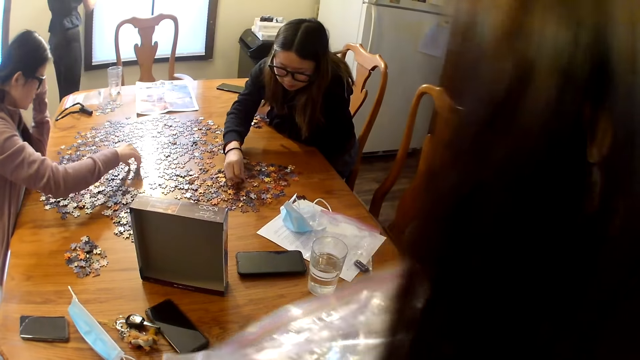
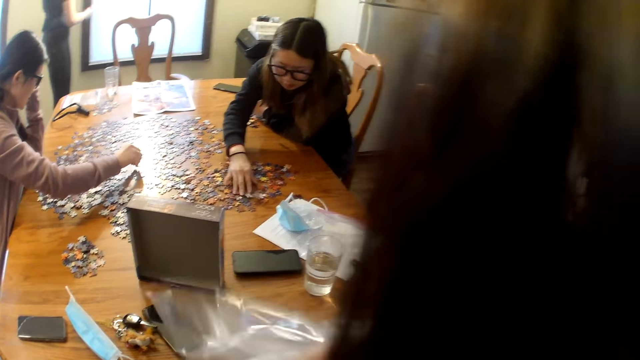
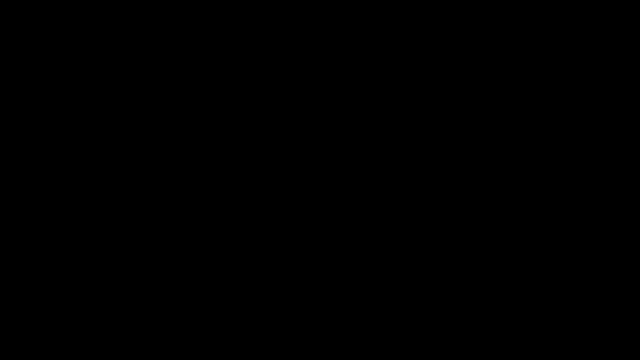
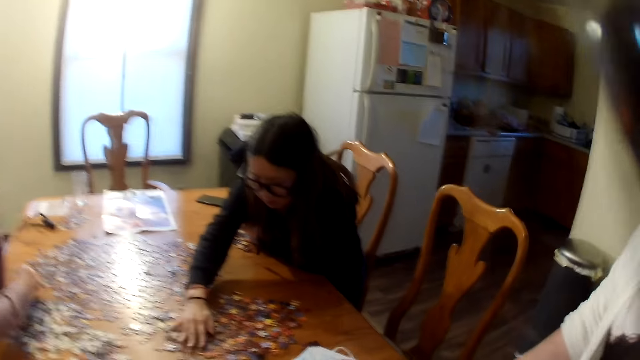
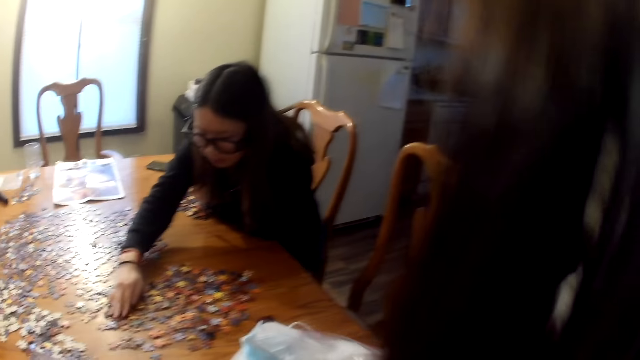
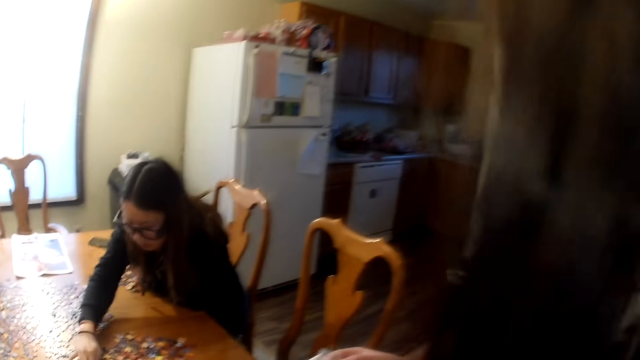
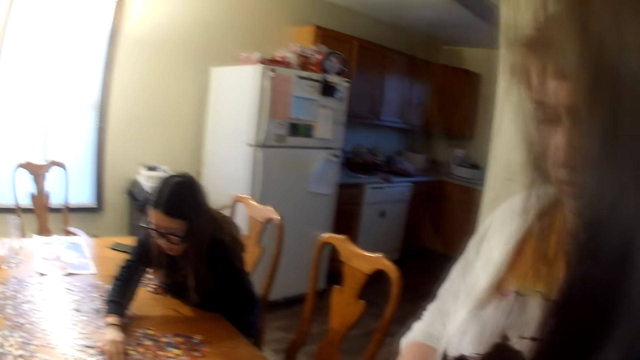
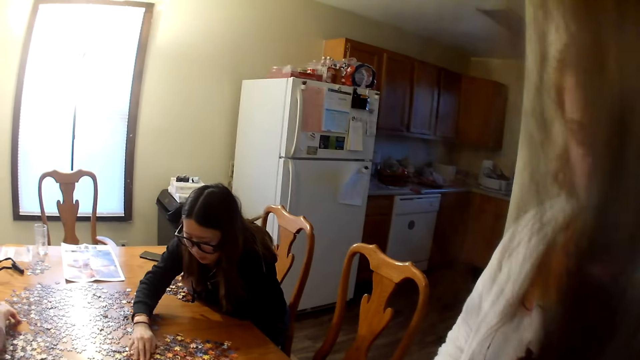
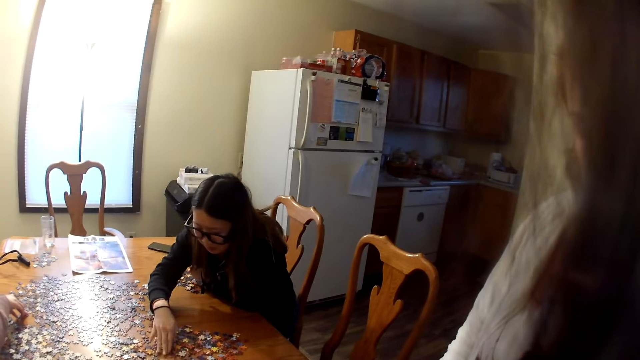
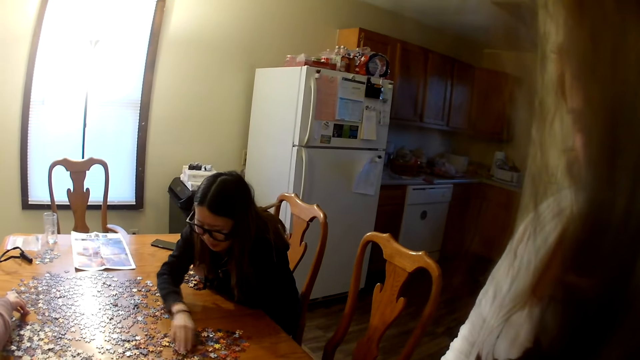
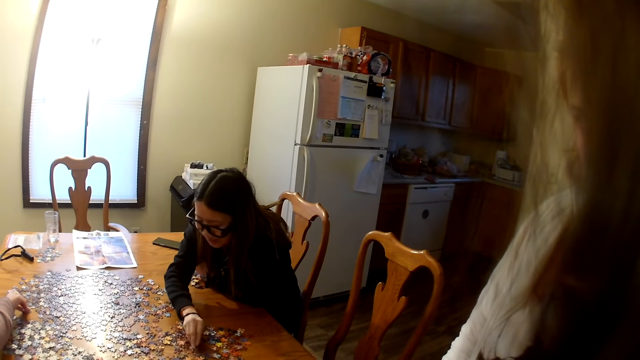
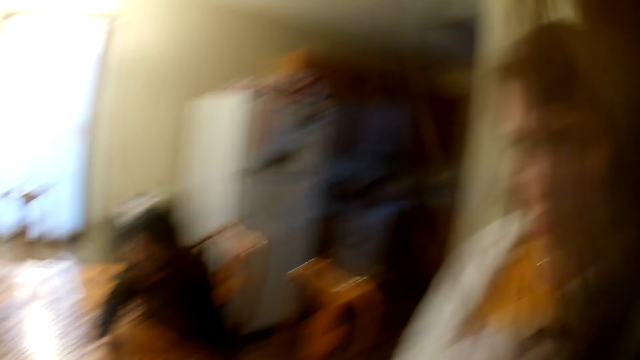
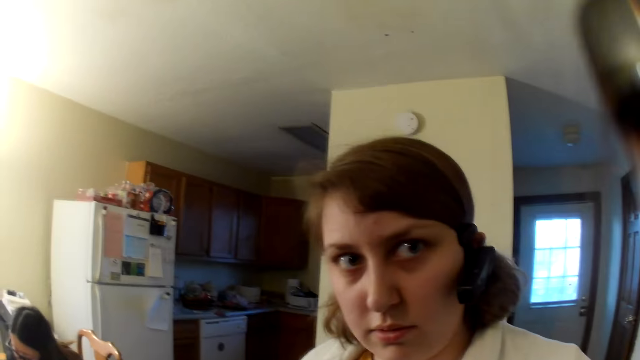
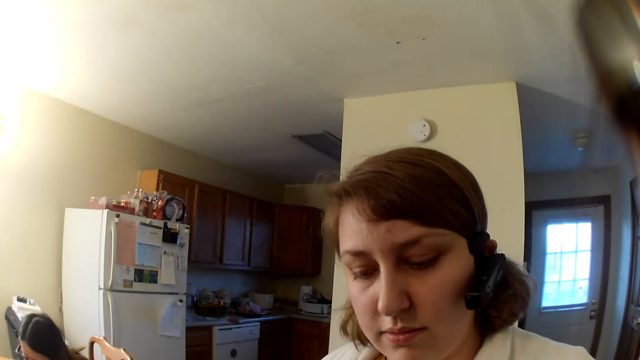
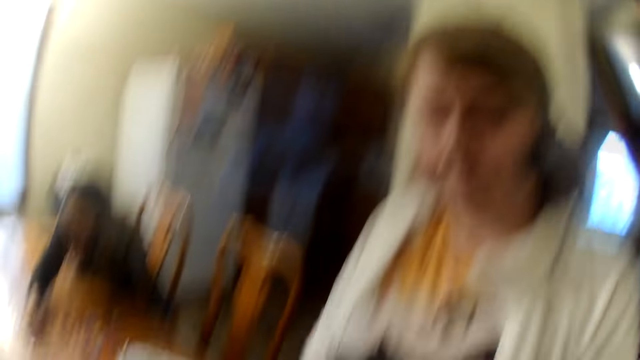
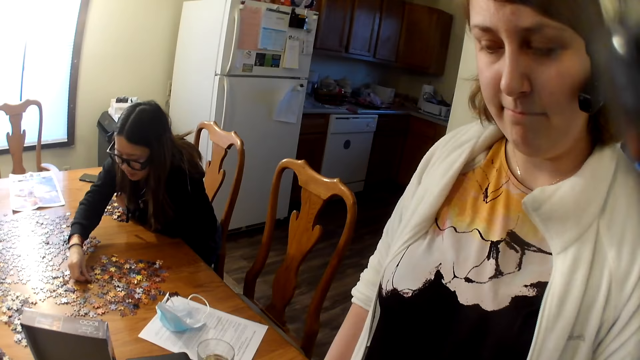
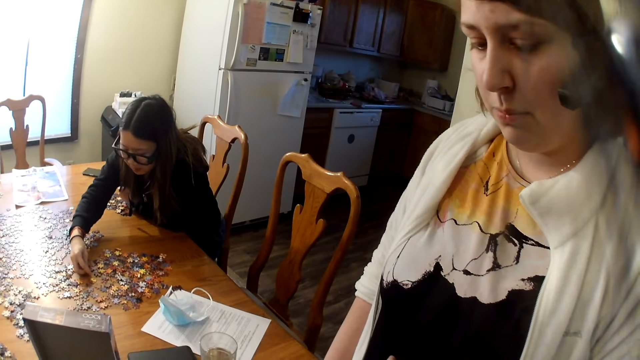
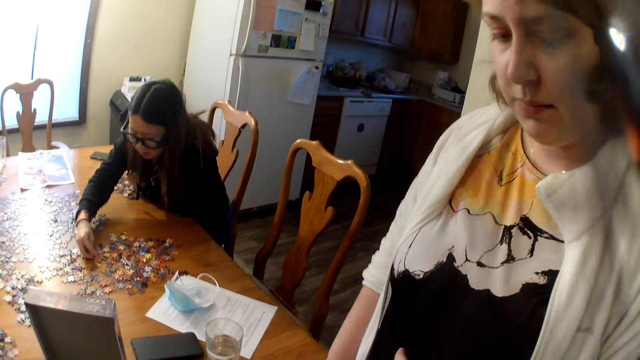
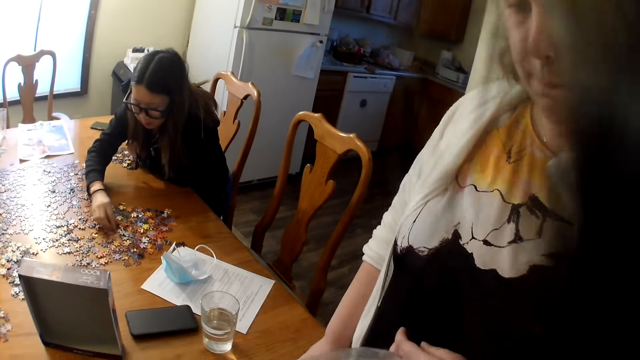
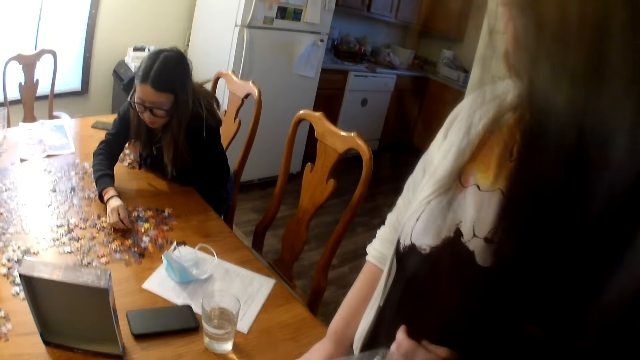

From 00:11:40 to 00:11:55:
A woman picks a piece from the table. The camera wearer speaks. Another woman moves the pieces on the table. The camera wearer looks at a third woman. They speak to the third woman.

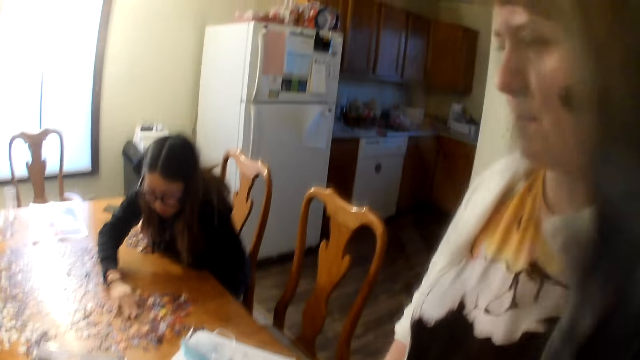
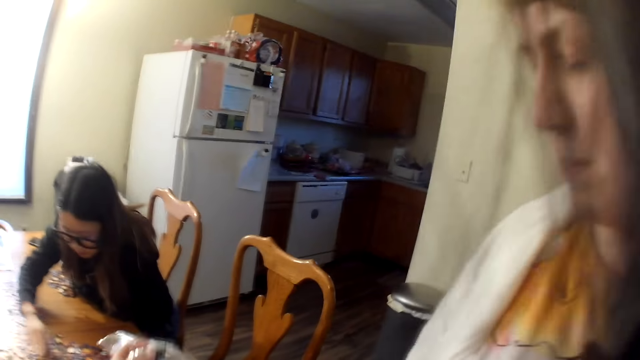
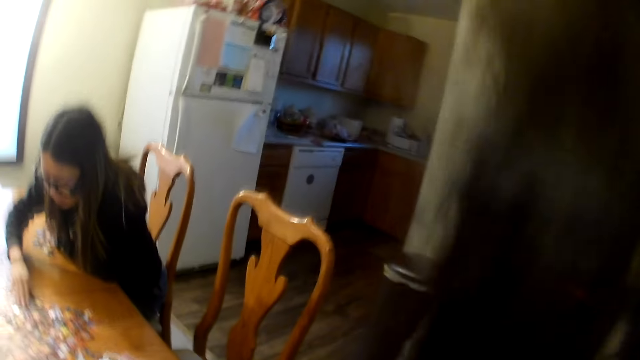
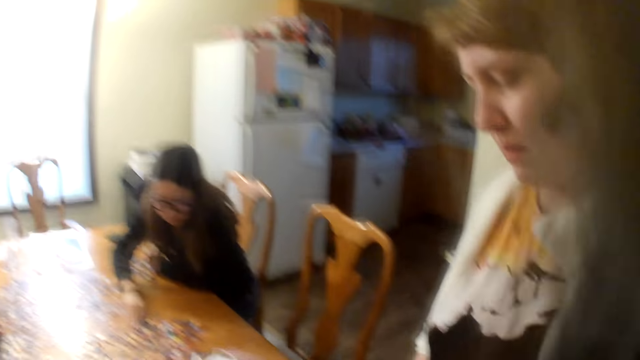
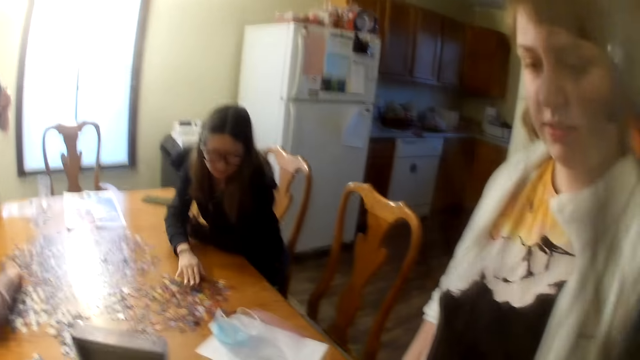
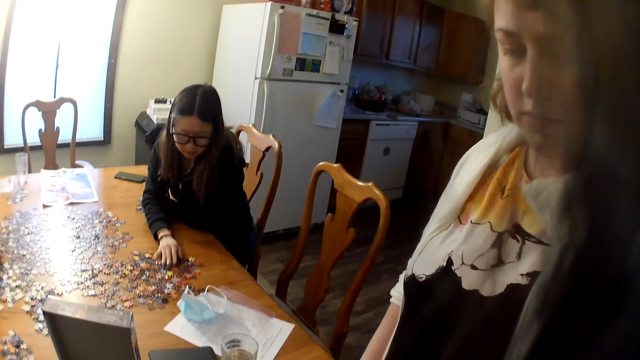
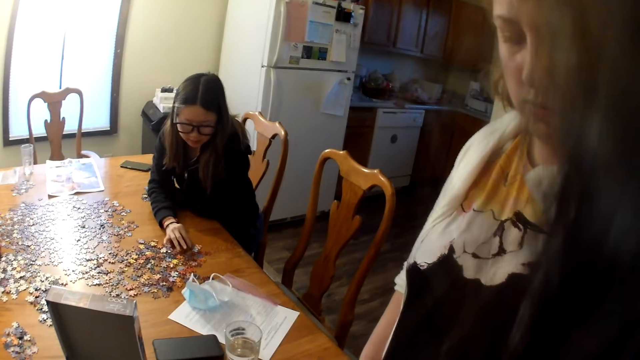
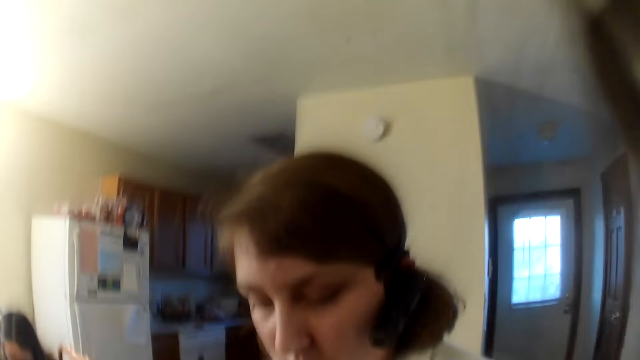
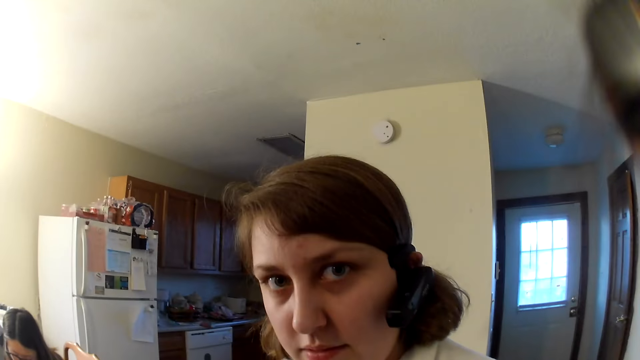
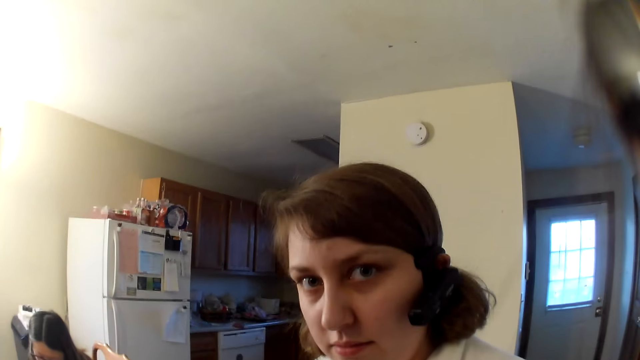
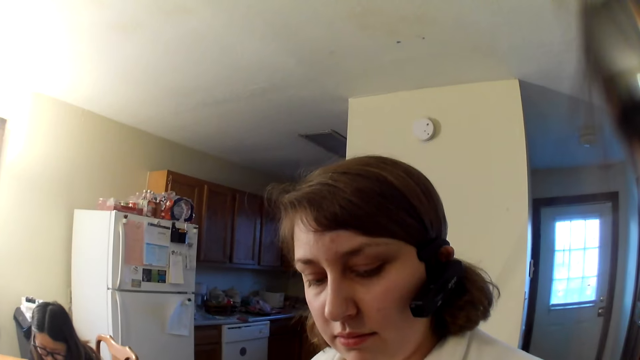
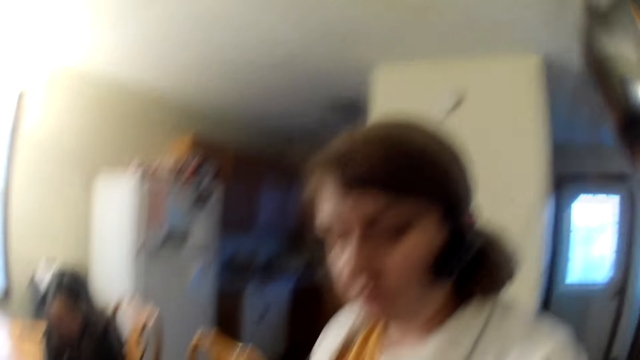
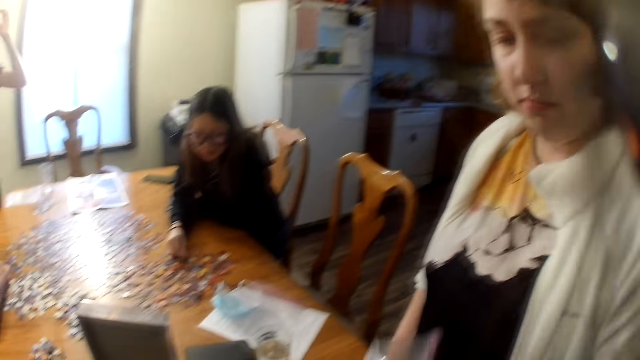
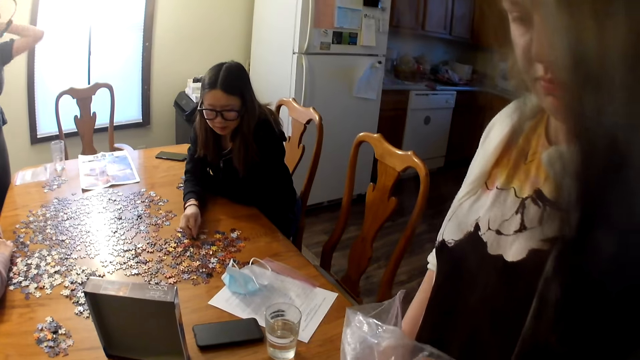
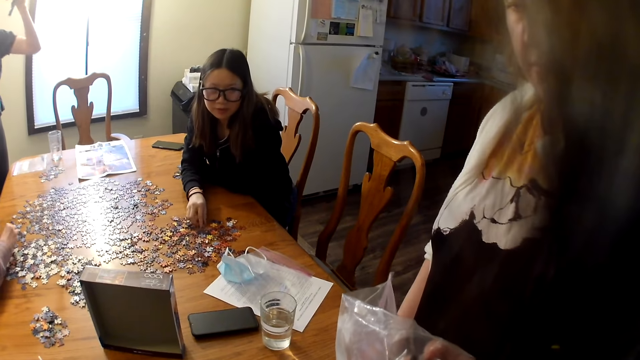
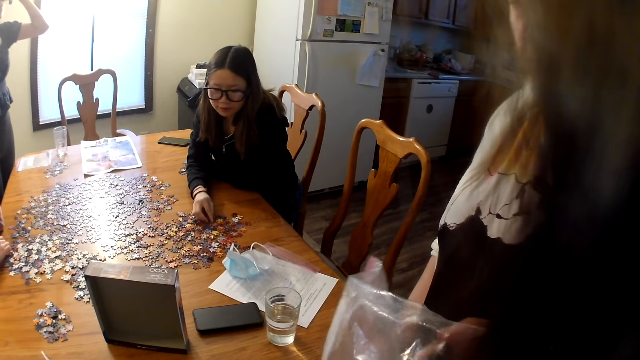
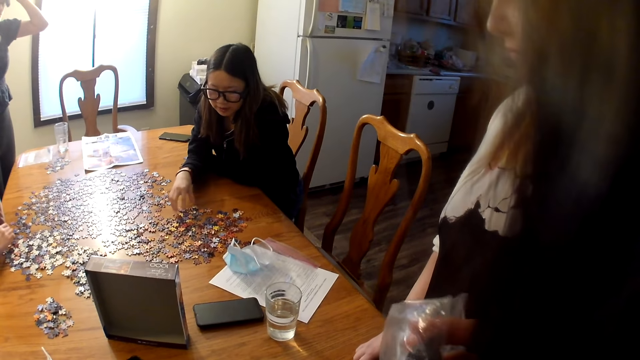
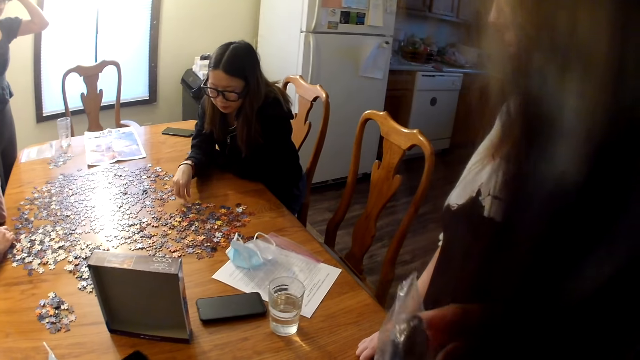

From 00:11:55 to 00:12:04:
A woman moves the pieces on the table. The camera wearer speaks. They hold the polythene bag.
